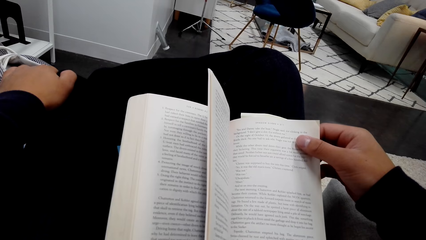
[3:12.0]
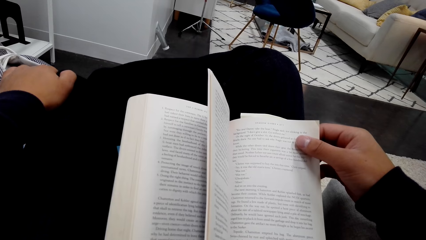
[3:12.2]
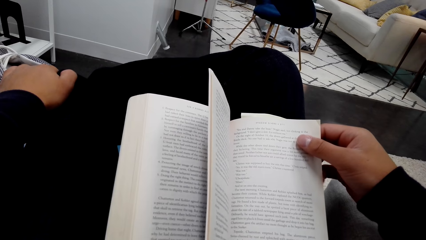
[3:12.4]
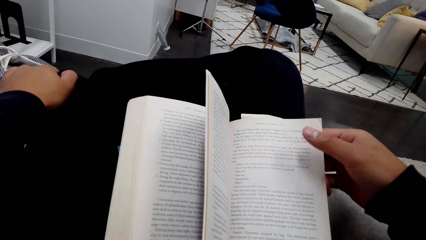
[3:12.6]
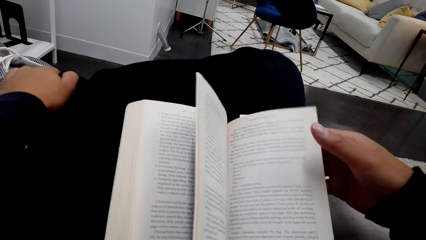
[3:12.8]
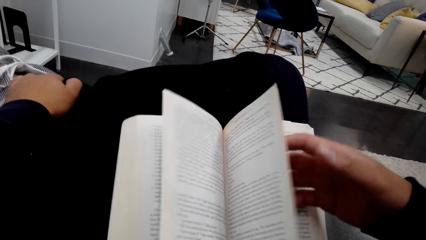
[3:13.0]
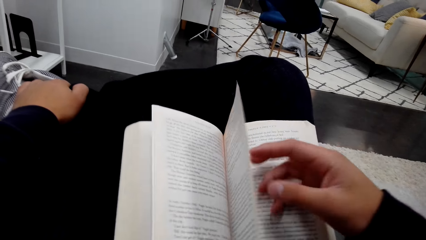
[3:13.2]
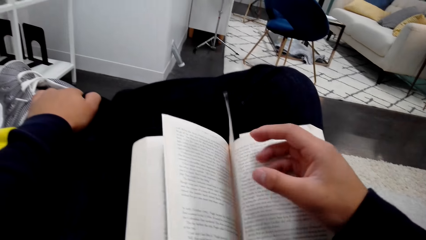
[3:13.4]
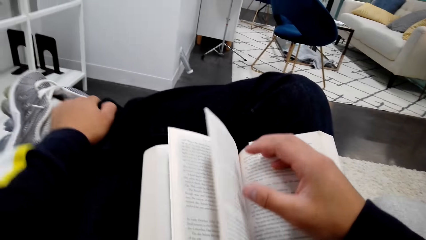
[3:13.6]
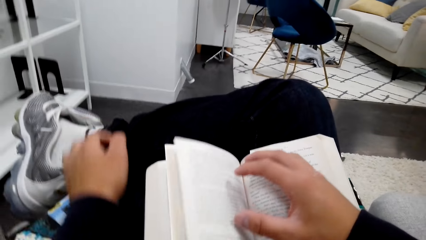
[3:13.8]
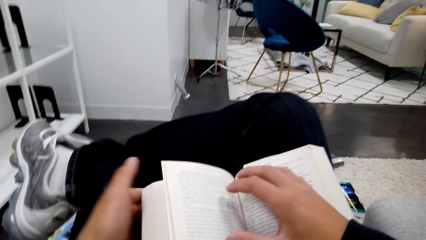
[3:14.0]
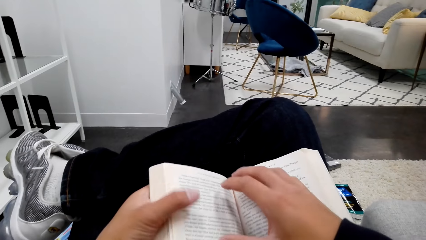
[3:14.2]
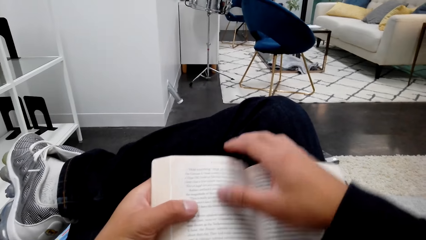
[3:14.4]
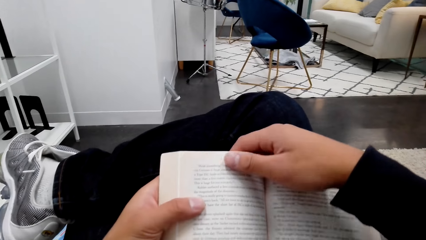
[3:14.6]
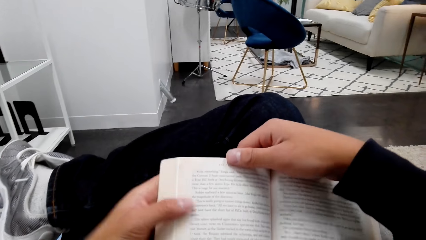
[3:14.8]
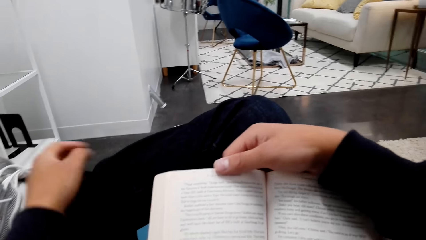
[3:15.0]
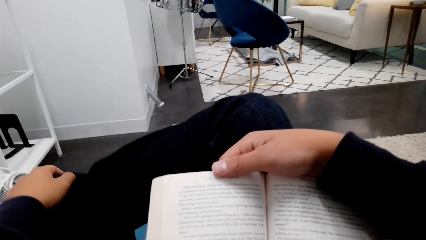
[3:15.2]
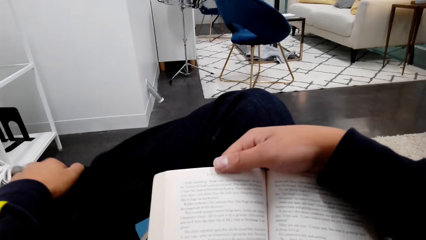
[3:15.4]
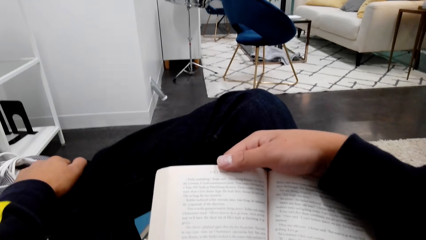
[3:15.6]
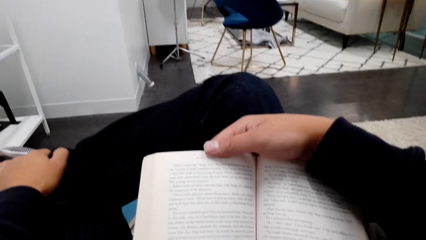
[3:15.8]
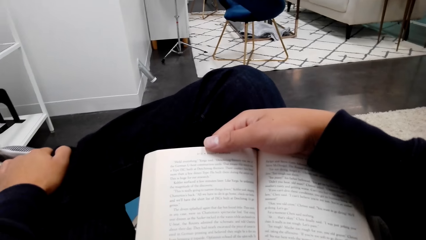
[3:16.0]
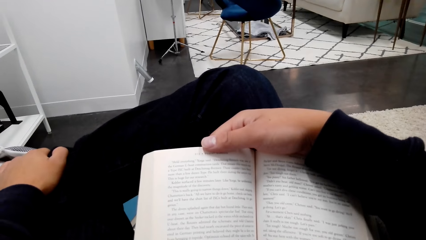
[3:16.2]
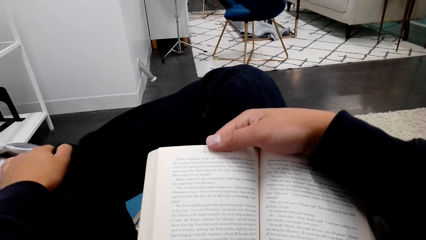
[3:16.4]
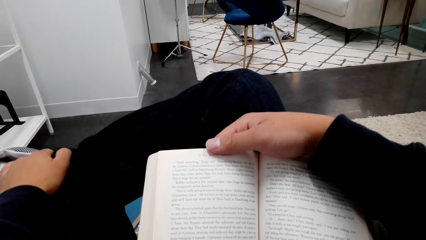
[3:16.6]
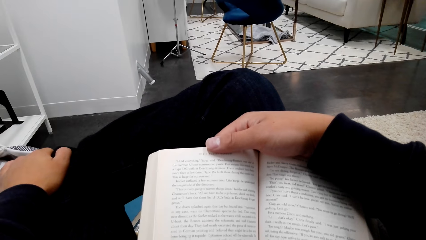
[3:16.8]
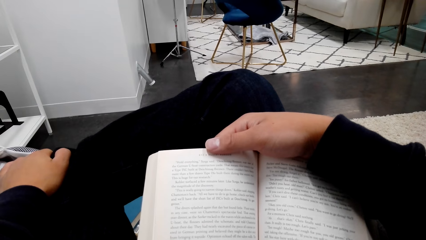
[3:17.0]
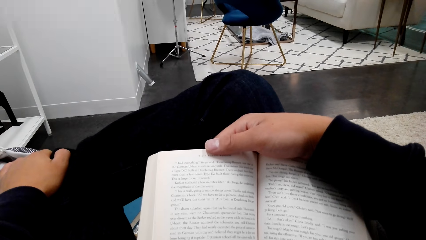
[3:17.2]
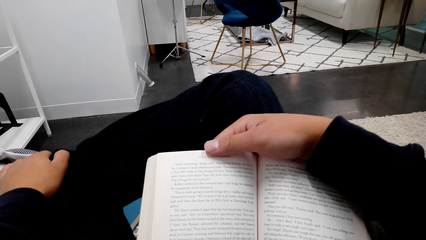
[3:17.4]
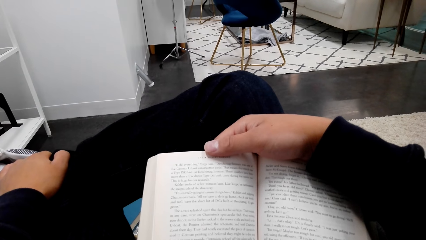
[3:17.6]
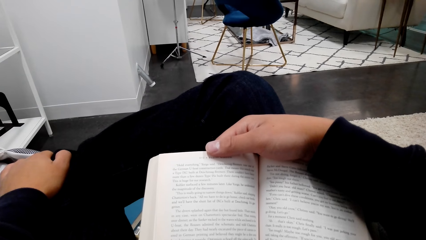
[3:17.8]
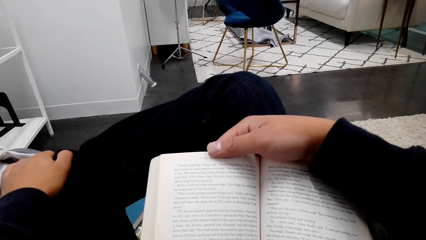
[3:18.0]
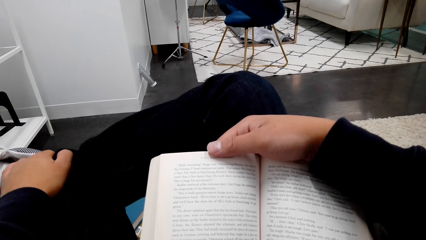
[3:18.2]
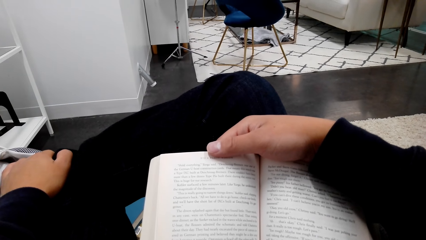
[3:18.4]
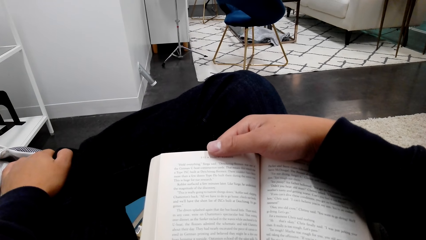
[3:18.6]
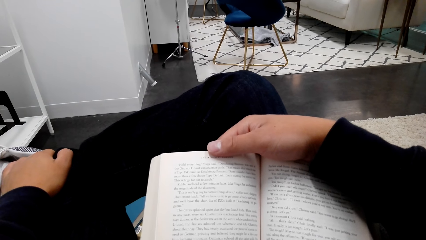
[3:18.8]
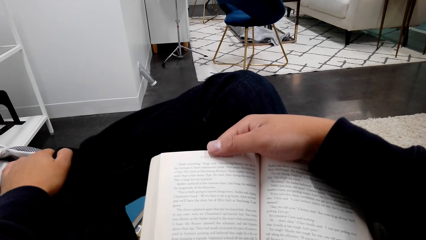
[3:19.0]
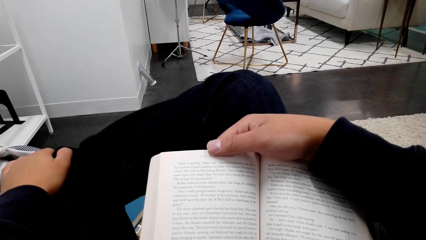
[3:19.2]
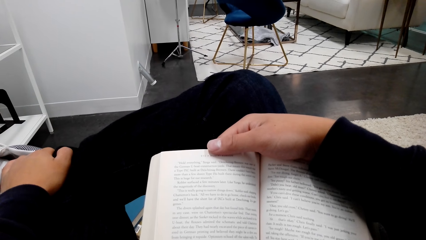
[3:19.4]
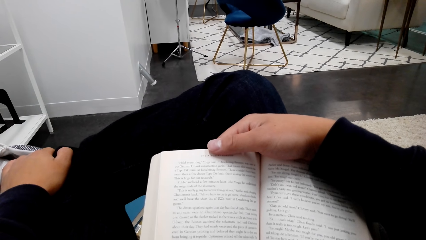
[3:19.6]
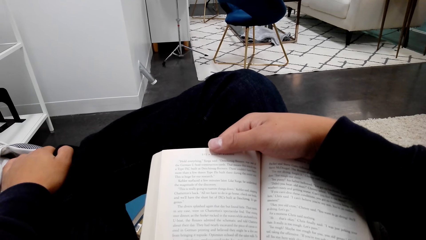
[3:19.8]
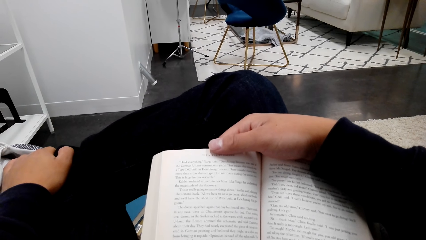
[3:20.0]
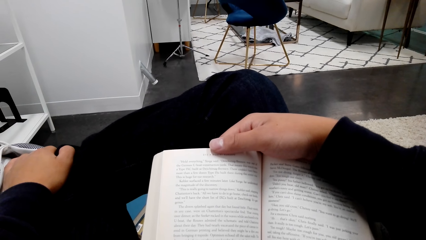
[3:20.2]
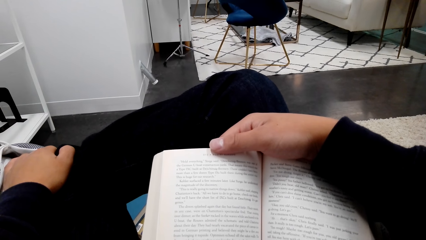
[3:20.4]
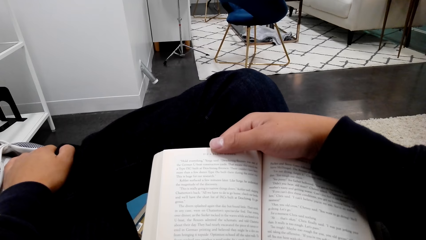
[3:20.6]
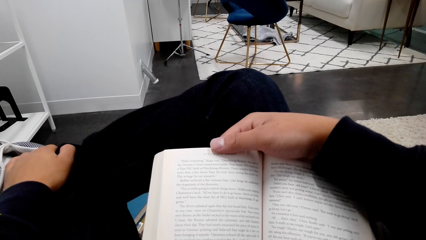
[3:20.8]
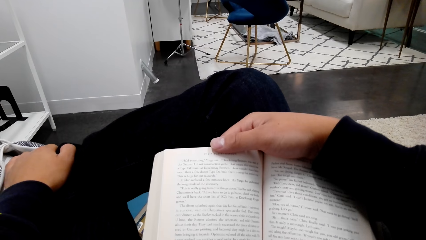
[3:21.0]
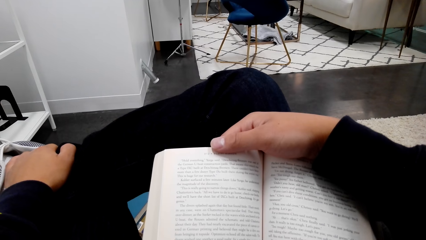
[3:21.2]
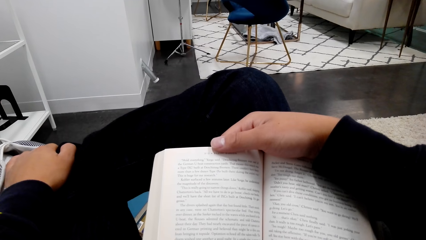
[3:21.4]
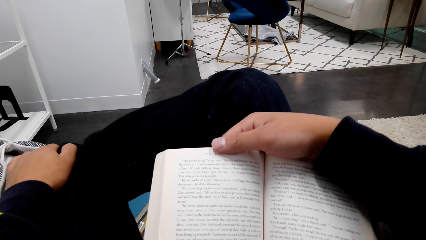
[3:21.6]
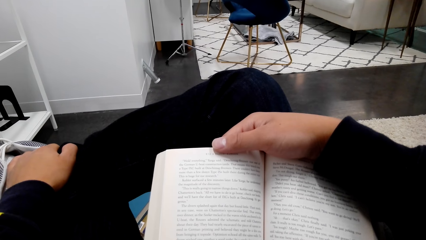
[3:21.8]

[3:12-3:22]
The camera wearer turns a book page. They hold the book with hands. They put a hand on a leg. They read the book.

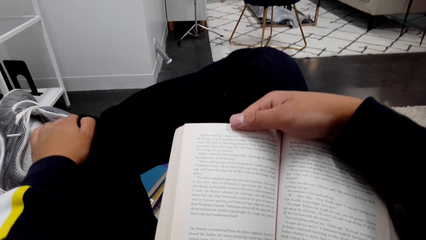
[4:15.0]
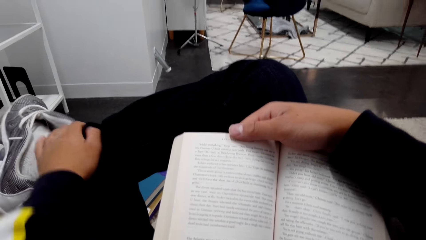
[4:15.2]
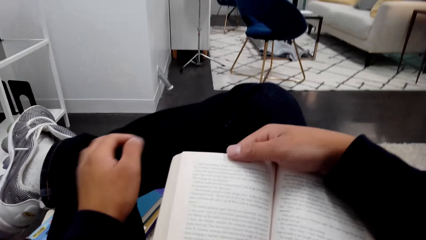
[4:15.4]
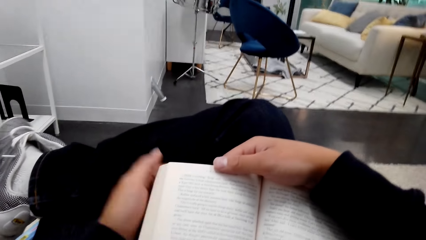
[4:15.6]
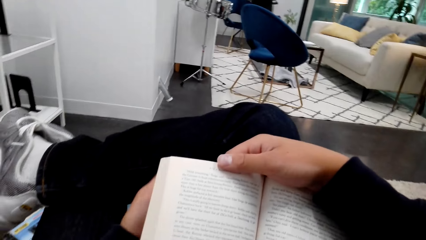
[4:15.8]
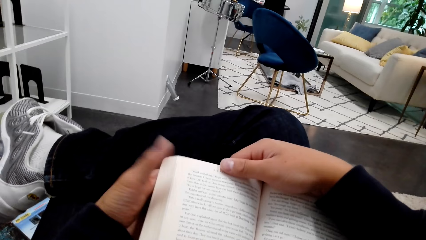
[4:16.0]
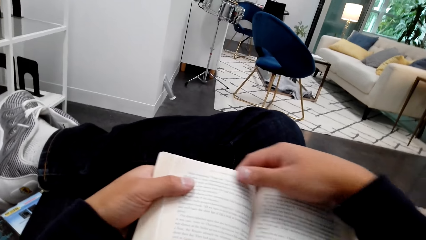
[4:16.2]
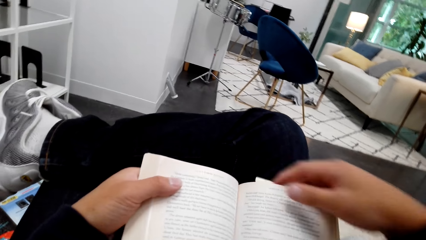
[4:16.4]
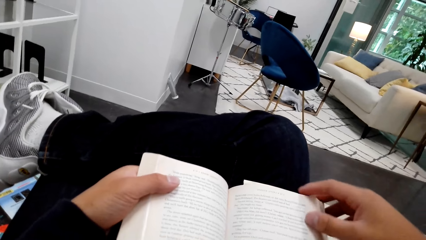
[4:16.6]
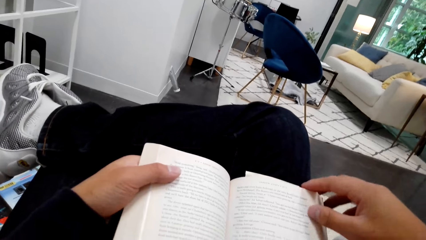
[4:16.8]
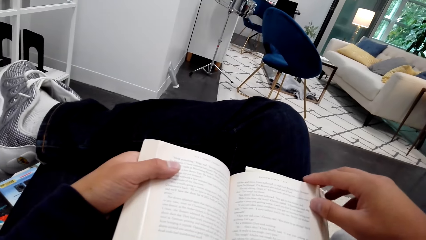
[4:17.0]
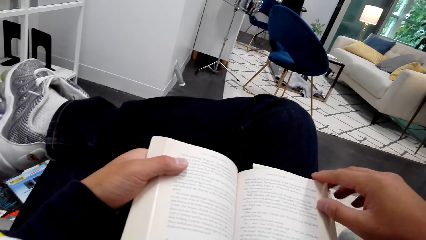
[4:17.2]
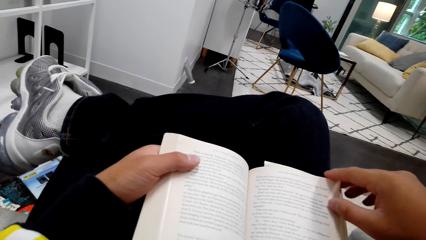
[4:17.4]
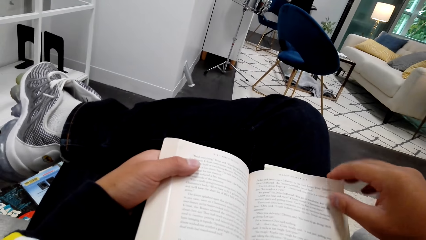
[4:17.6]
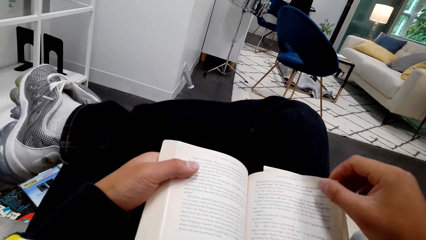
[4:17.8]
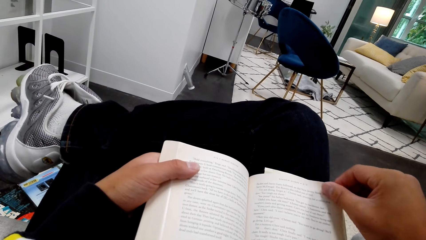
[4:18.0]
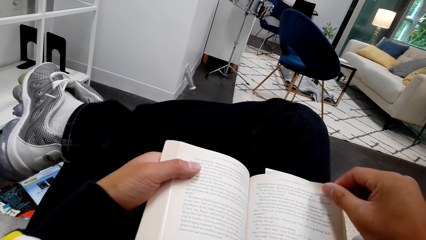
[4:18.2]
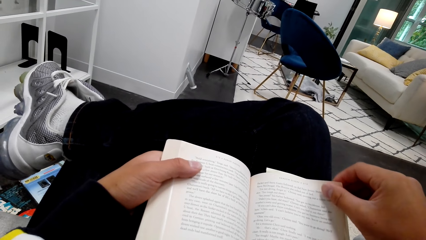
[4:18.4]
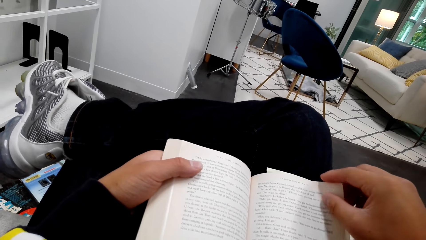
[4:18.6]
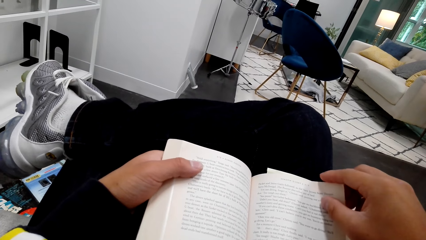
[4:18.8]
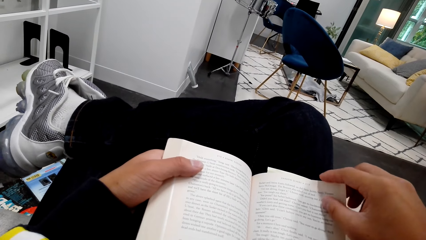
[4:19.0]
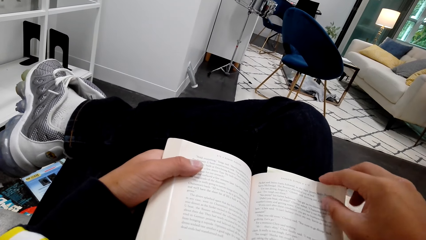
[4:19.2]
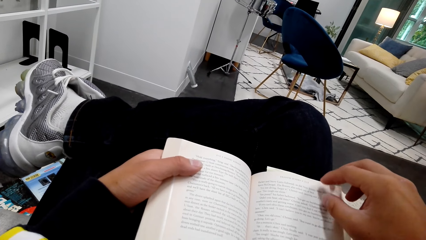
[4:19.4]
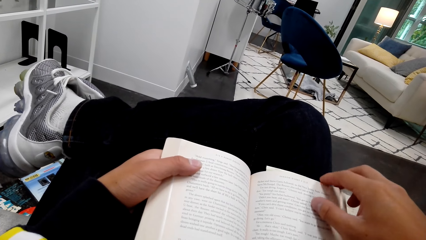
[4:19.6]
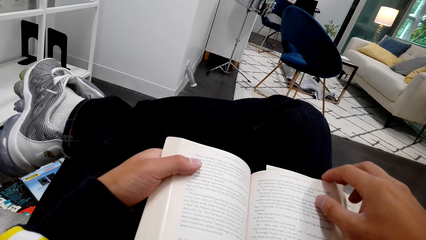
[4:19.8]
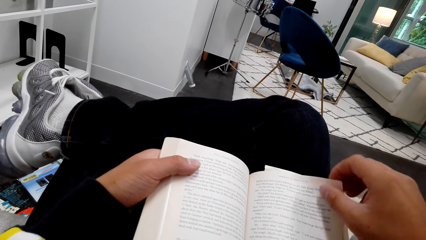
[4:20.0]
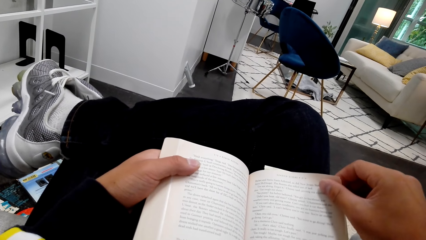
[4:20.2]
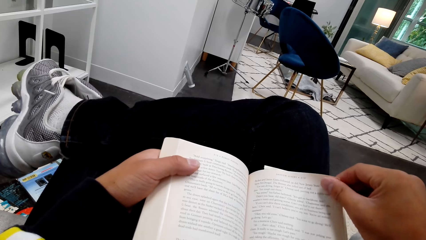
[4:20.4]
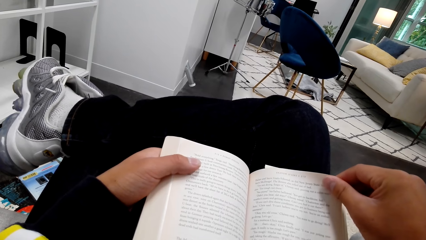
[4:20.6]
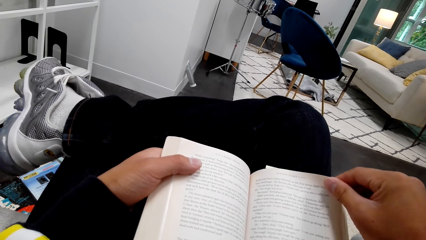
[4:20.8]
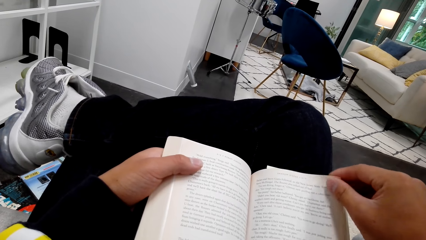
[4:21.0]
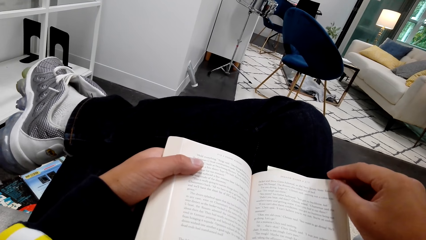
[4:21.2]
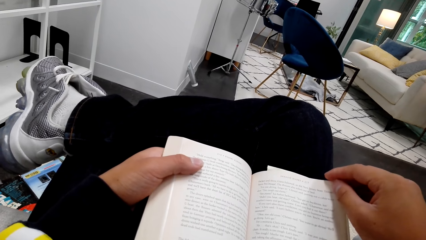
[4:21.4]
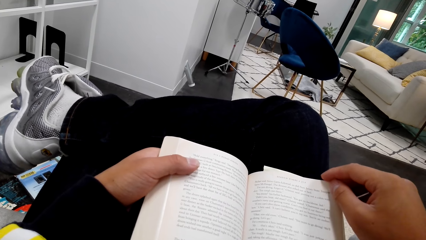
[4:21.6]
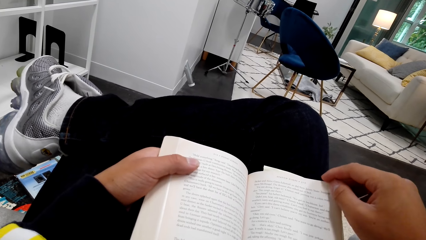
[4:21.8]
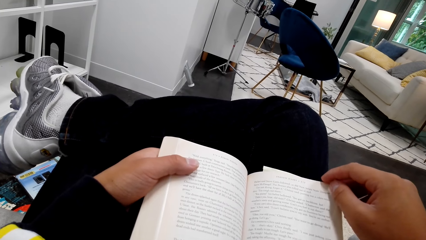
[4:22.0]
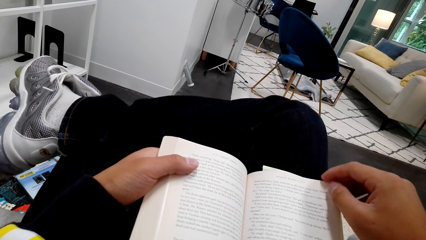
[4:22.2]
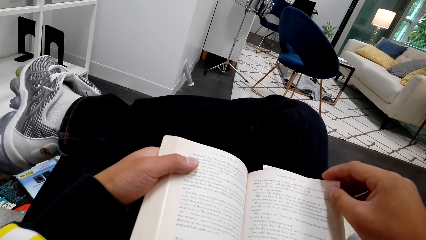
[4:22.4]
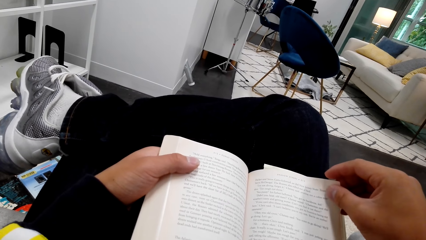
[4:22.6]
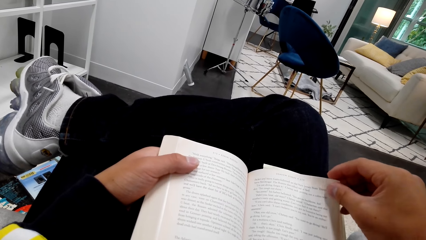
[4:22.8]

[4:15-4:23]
The camera wearer holds a book with hands. They read the book.
